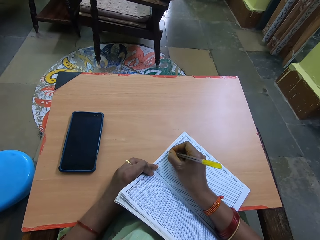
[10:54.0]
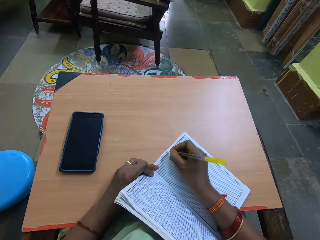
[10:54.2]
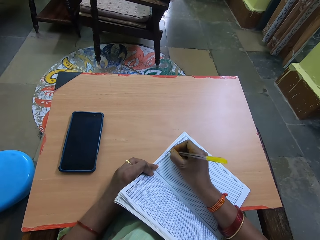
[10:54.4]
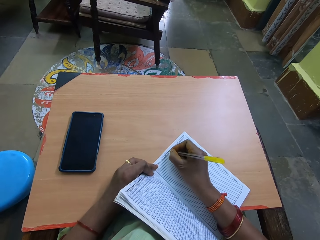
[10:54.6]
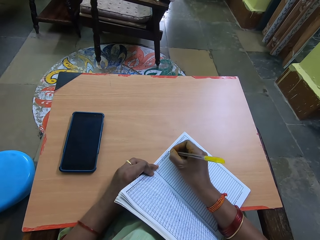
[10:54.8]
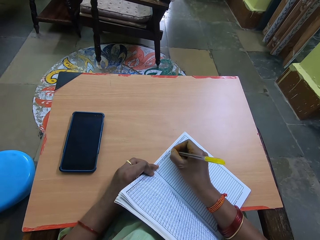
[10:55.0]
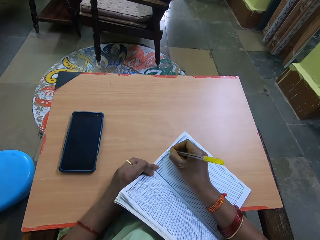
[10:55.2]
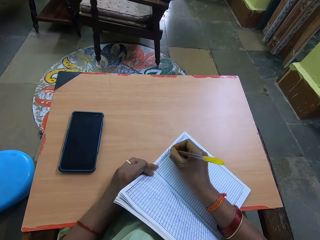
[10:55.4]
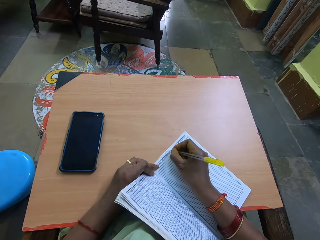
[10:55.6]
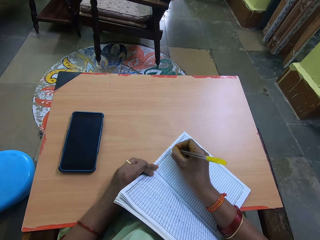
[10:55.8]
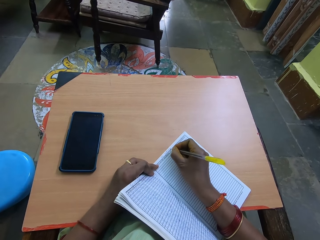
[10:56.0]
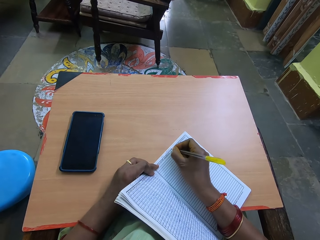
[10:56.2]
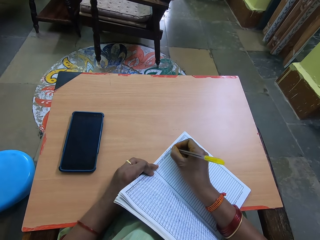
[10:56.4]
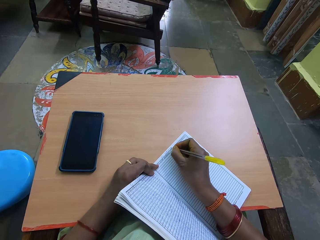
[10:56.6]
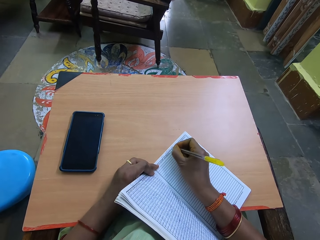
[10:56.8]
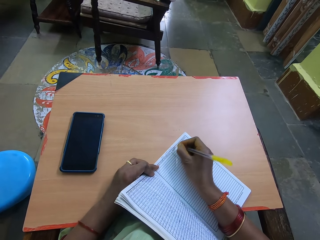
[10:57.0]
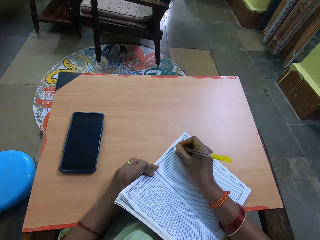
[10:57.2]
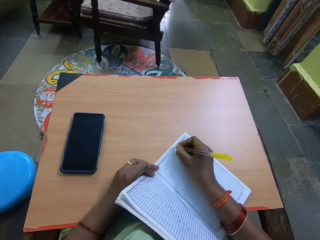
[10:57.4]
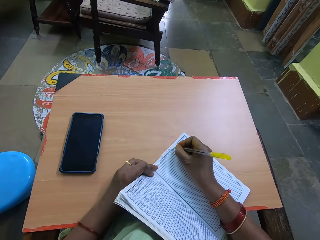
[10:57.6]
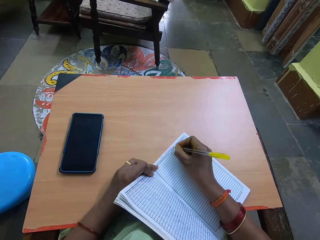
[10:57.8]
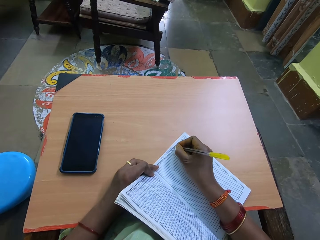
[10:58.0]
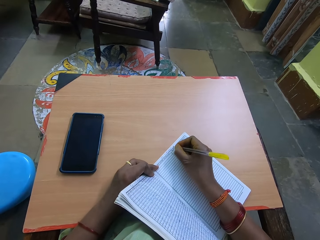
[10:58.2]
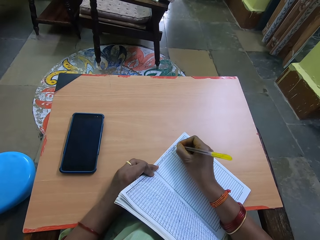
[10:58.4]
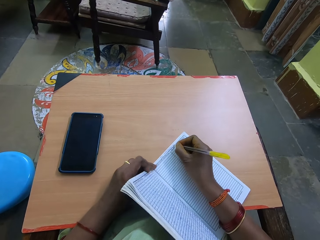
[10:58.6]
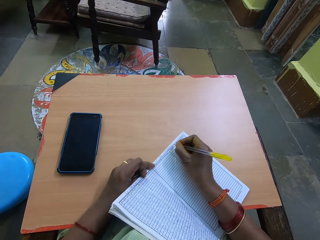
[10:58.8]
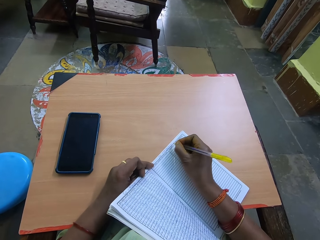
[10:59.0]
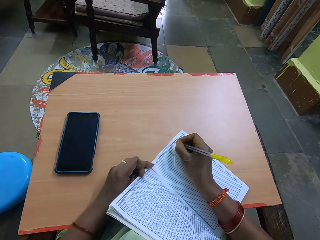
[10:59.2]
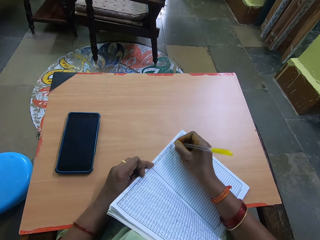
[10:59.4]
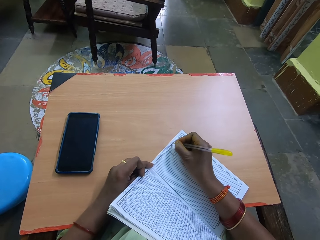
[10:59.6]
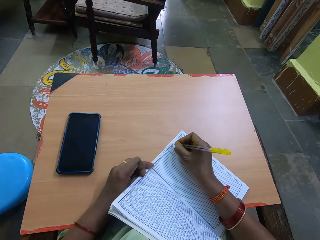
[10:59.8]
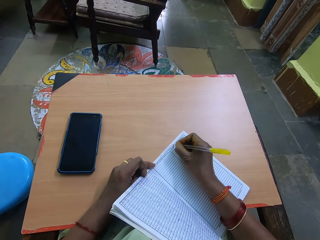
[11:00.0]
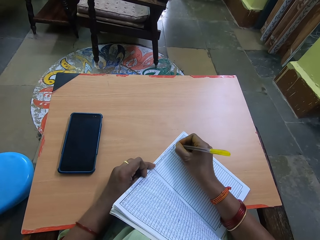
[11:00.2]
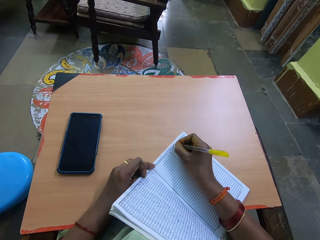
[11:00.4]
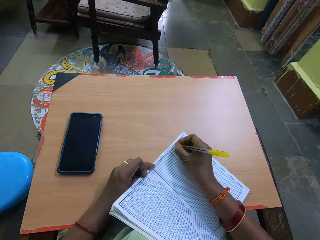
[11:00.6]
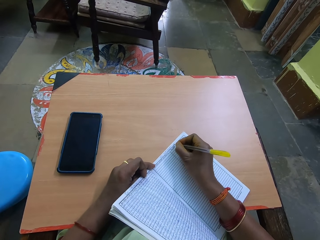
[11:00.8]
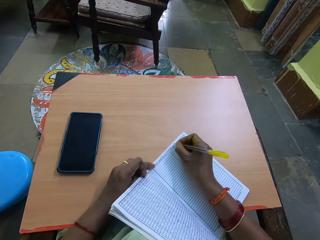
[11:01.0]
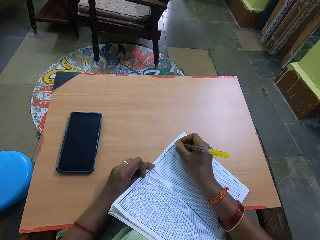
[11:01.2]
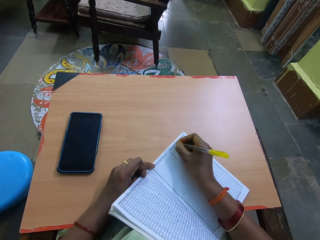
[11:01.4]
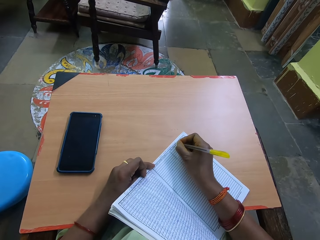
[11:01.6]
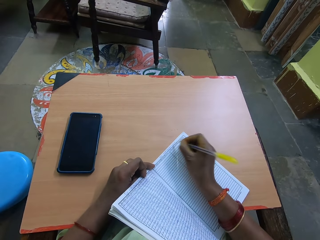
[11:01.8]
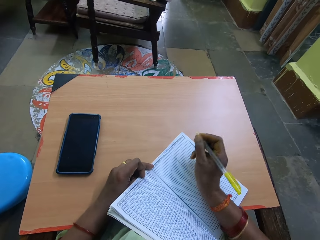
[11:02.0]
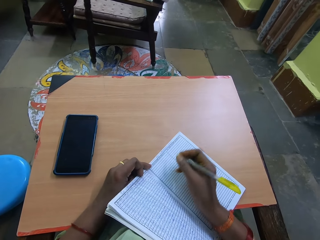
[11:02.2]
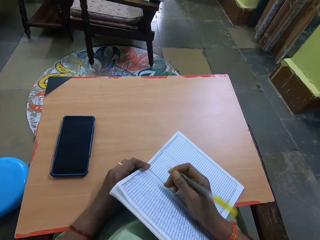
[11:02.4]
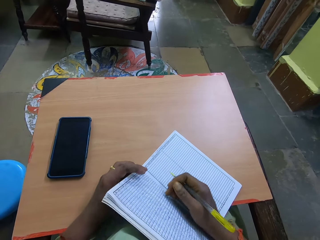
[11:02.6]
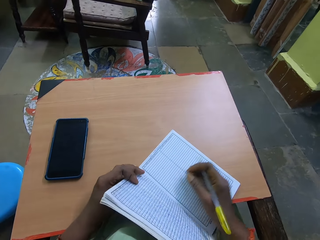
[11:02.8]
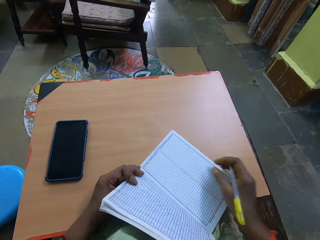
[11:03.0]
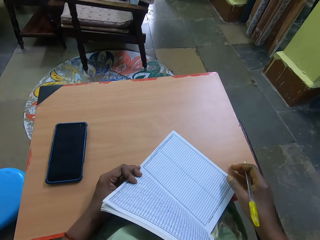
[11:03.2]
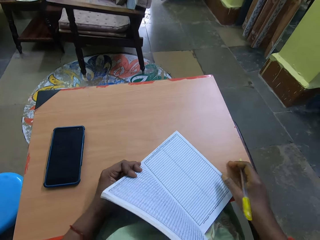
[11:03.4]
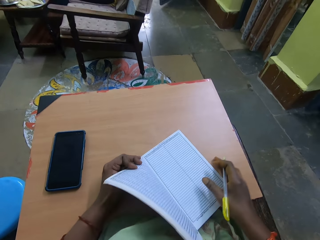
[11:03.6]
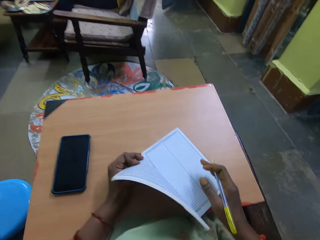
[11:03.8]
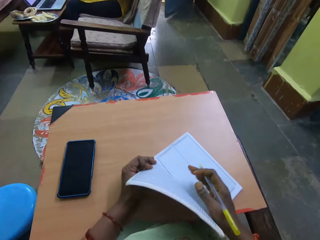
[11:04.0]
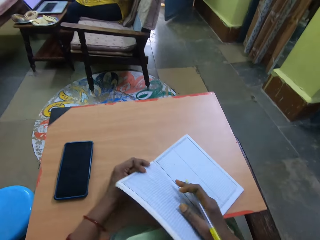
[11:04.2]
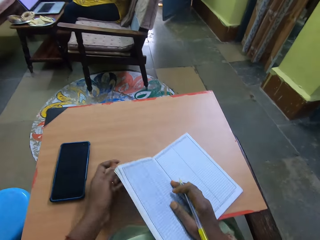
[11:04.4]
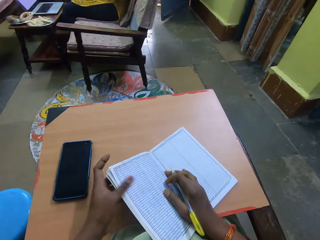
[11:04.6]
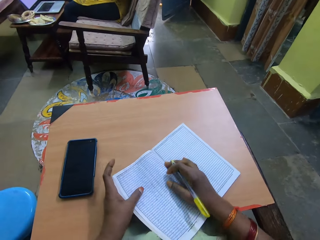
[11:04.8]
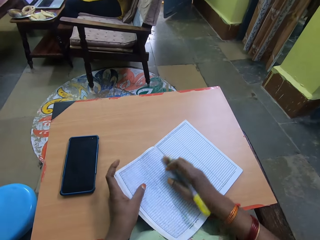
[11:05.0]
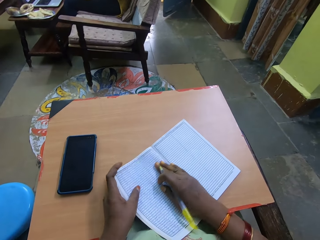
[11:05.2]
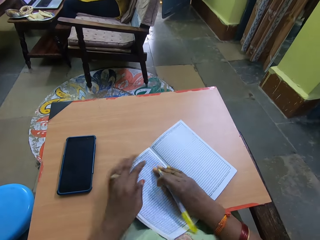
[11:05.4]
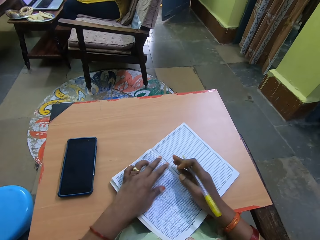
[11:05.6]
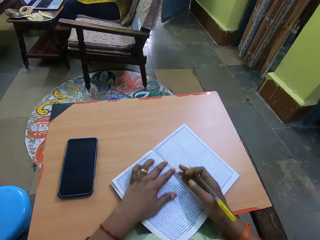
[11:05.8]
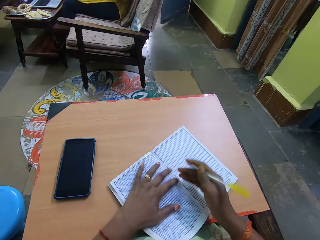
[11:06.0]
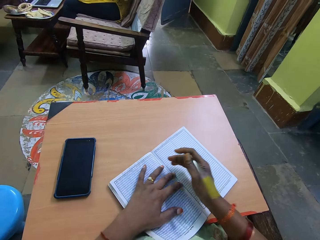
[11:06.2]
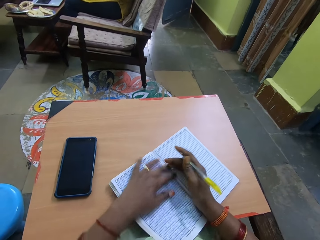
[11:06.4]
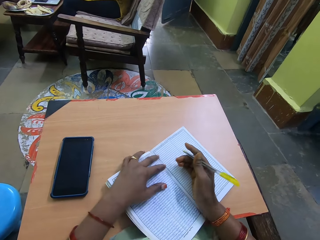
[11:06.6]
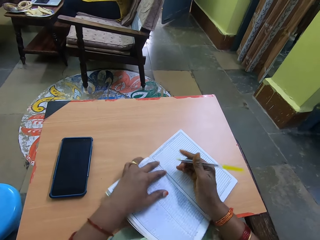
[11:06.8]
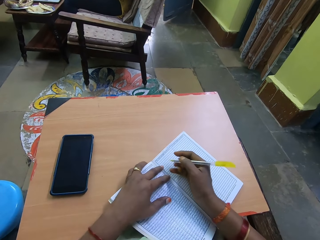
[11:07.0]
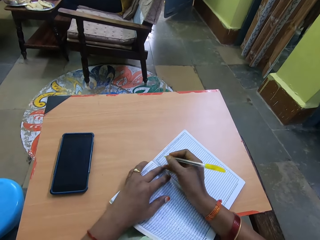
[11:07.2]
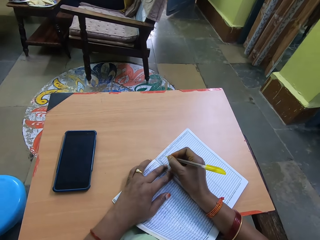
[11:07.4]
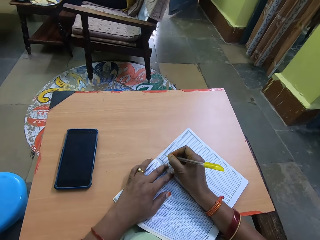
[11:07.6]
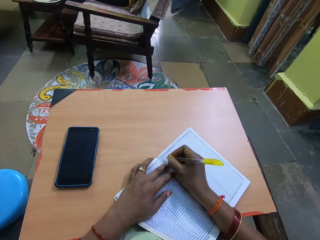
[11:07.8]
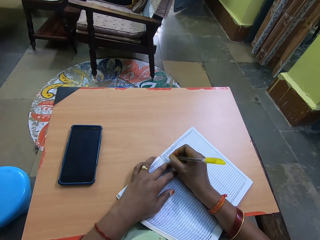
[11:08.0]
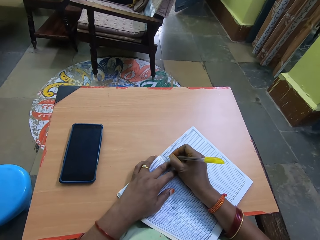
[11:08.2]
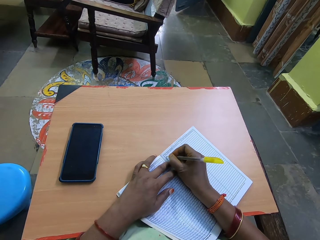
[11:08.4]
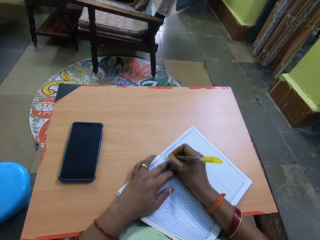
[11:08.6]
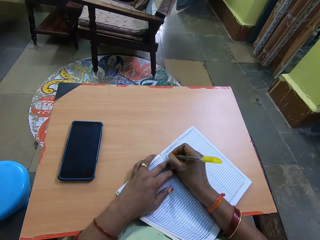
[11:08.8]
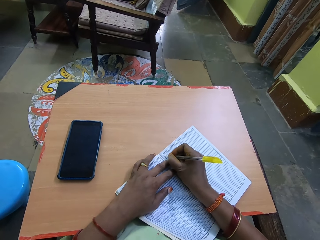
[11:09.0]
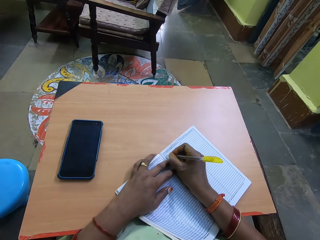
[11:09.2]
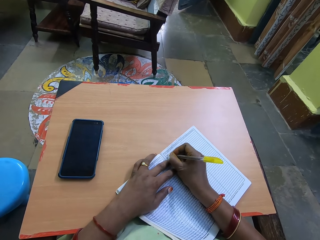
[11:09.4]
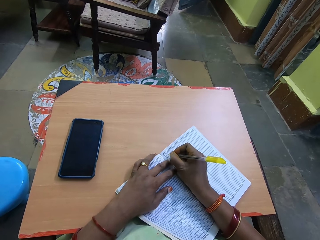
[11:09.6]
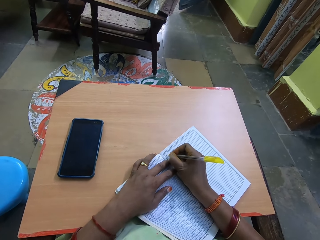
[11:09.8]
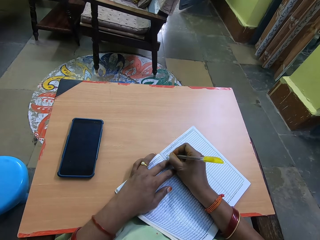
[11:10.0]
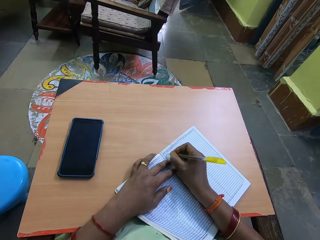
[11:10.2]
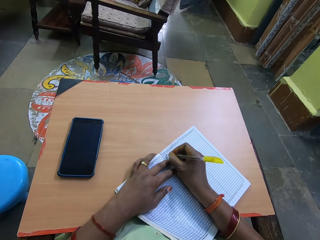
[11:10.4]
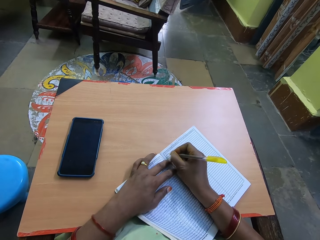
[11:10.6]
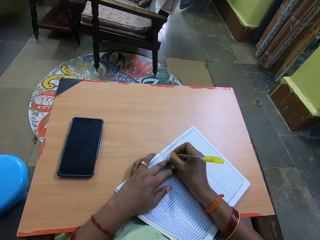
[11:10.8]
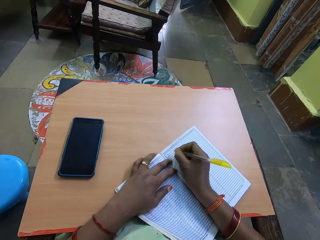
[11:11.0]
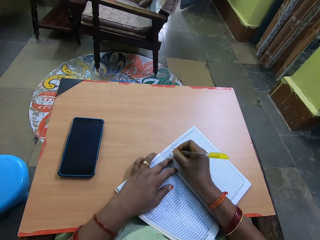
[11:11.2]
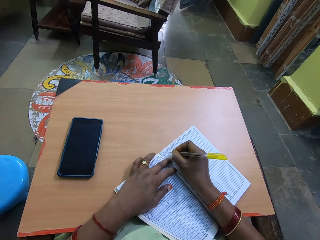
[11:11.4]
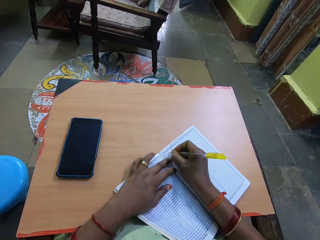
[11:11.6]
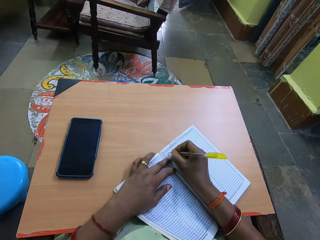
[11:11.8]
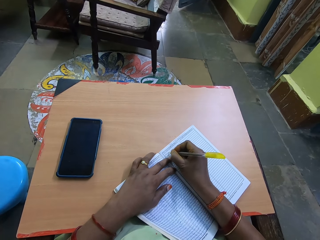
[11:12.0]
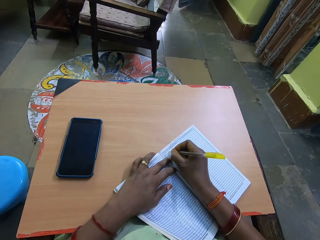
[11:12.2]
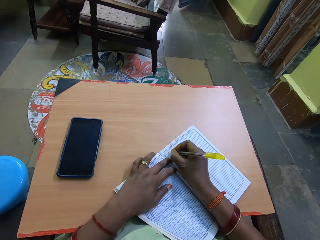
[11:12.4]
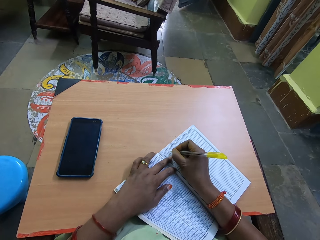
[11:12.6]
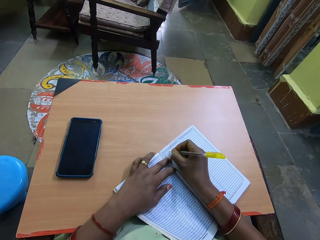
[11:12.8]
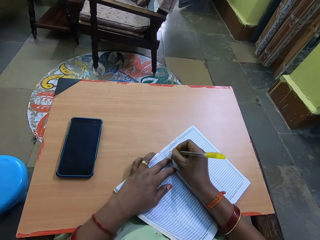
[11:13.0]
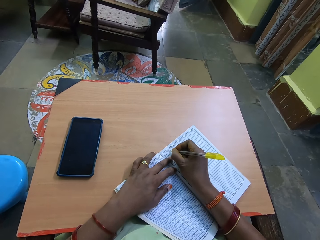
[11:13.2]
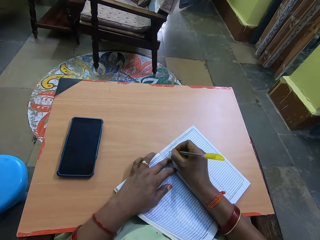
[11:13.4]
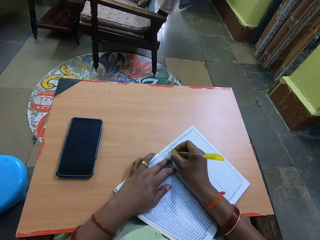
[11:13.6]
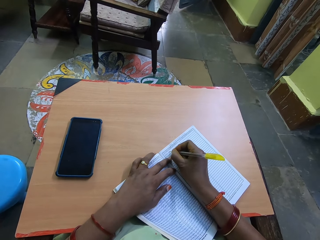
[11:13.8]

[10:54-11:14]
The camera wearer adjusts the book with her left hand. She writes in the book with the pen with her right hand.

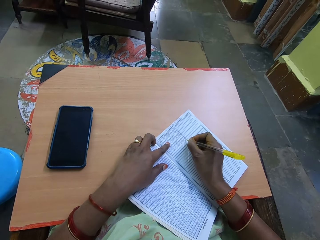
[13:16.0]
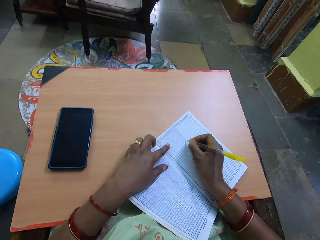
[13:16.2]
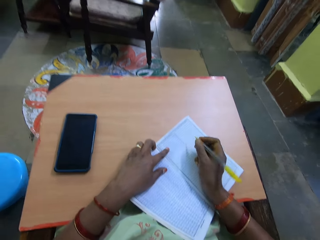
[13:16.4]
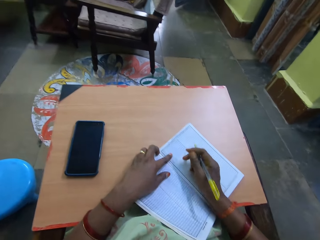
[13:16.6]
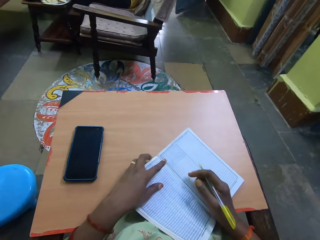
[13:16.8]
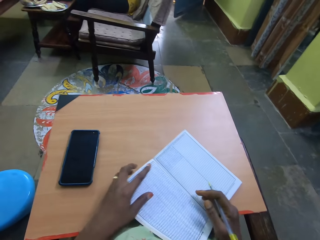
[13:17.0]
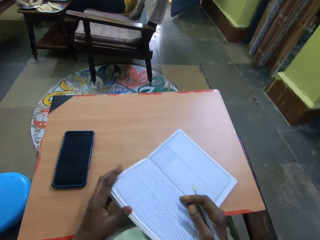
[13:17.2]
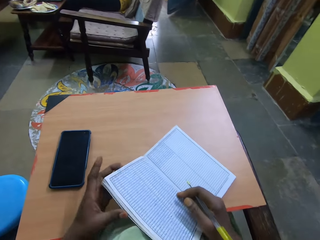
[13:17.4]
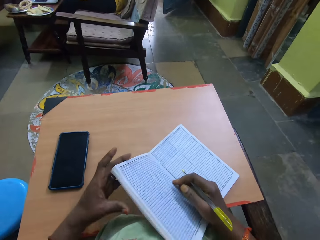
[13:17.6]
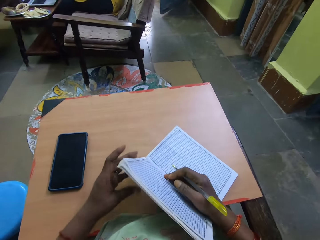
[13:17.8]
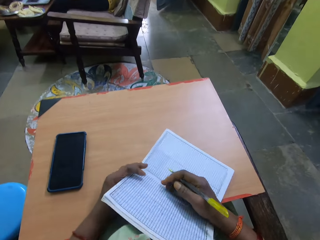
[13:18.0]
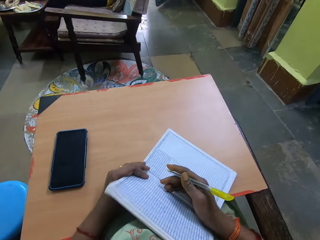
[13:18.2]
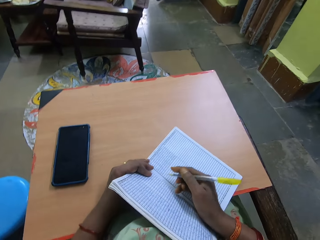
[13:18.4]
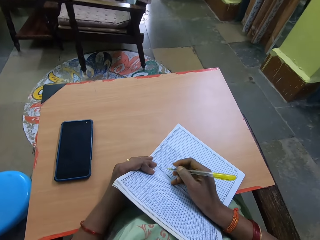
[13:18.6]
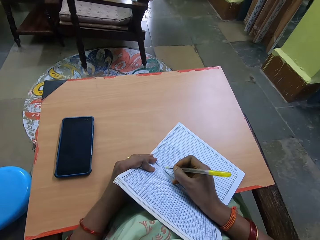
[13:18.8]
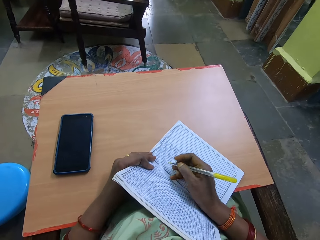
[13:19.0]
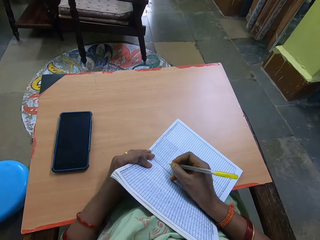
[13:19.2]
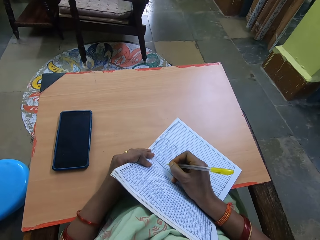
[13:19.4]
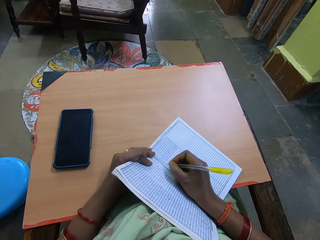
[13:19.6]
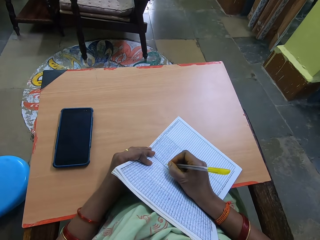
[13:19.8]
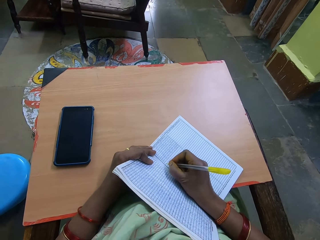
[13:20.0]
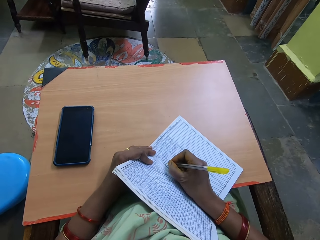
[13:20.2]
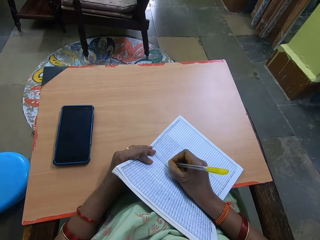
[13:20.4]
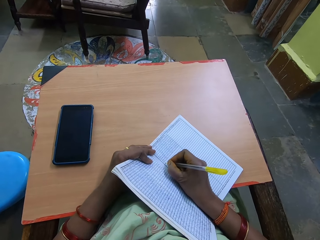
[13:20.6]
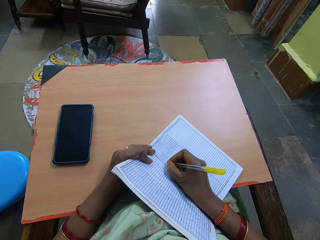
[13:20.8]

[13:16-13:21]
The camera wearer adjusts the book with both hands.
